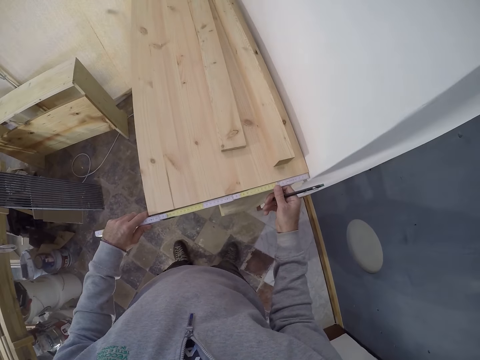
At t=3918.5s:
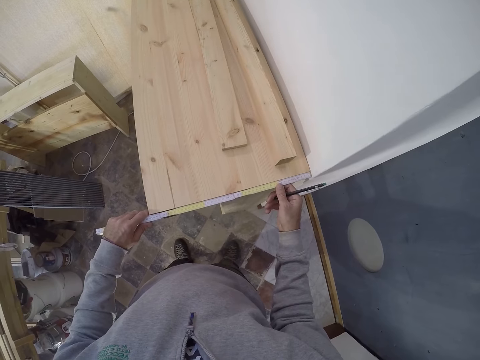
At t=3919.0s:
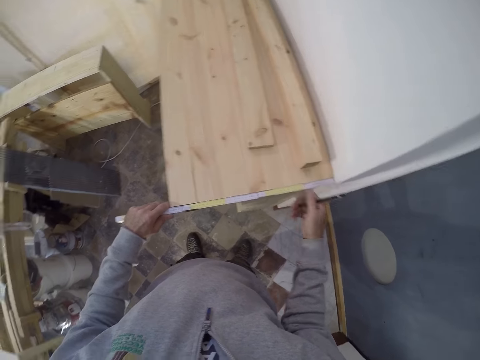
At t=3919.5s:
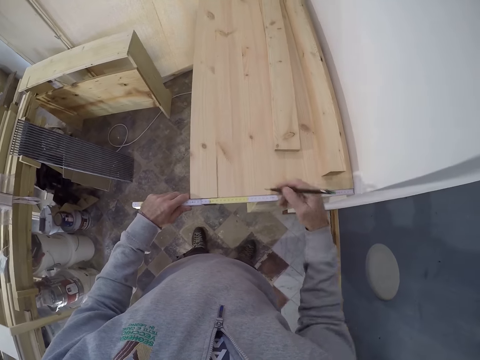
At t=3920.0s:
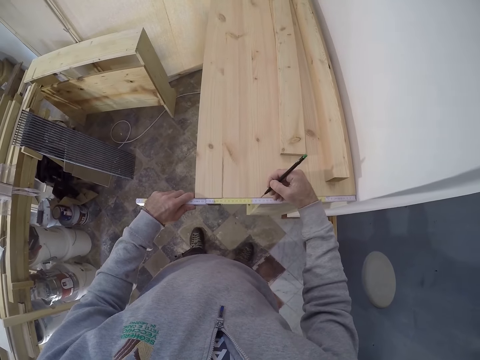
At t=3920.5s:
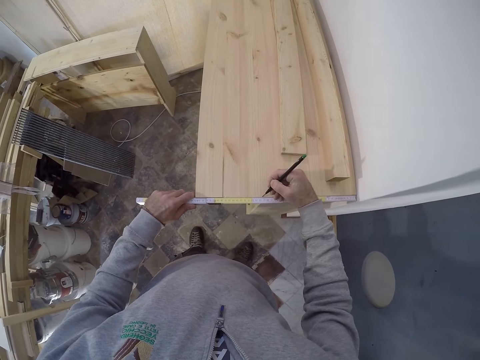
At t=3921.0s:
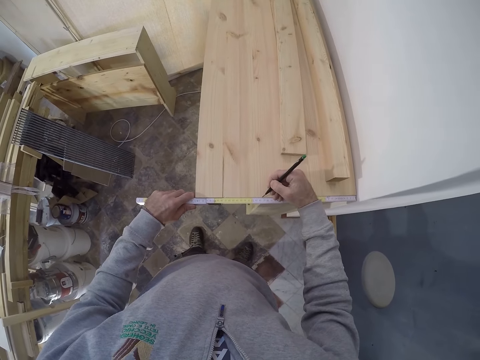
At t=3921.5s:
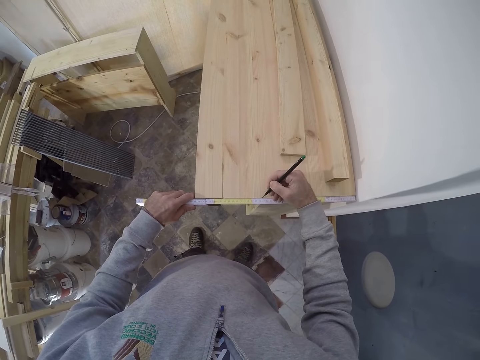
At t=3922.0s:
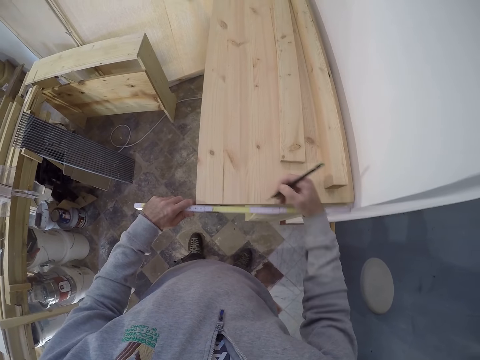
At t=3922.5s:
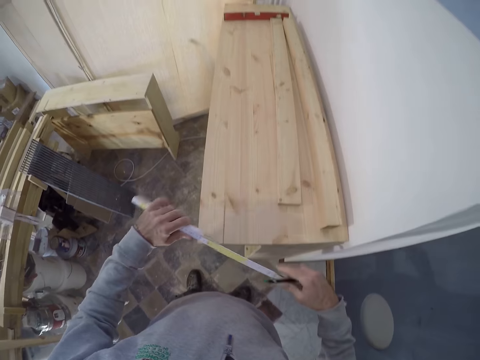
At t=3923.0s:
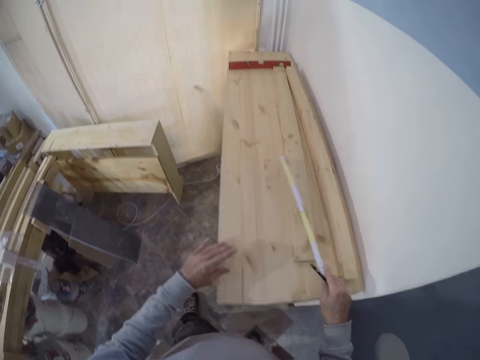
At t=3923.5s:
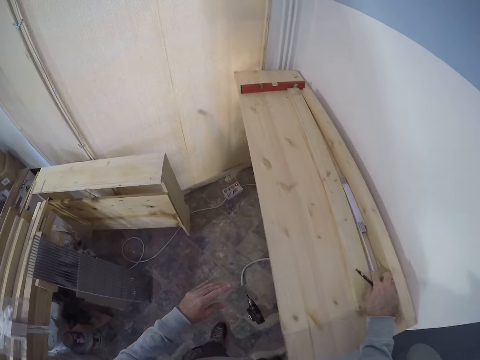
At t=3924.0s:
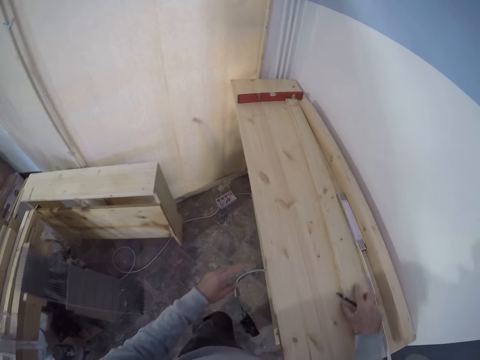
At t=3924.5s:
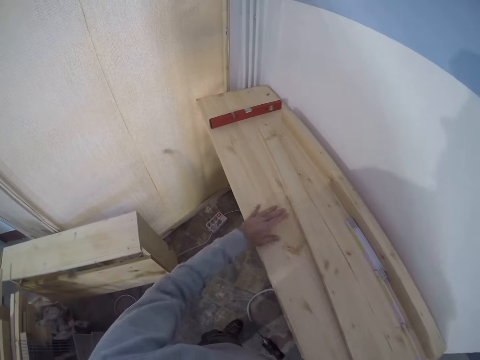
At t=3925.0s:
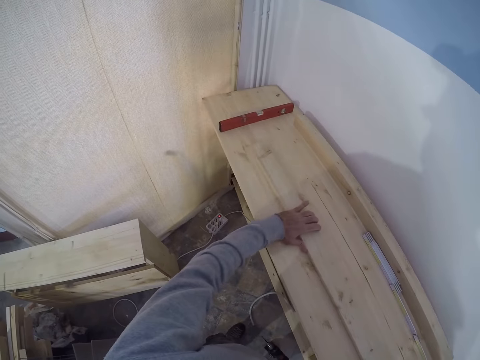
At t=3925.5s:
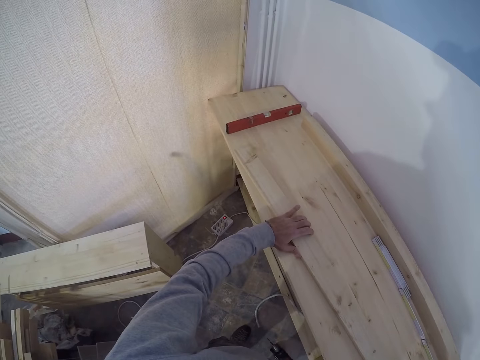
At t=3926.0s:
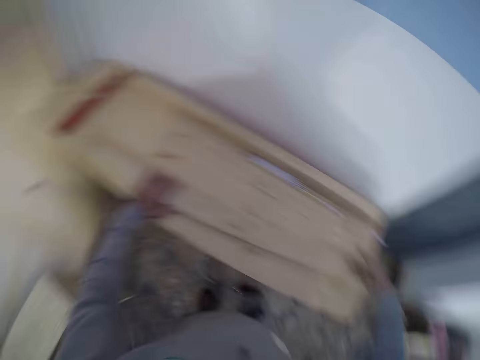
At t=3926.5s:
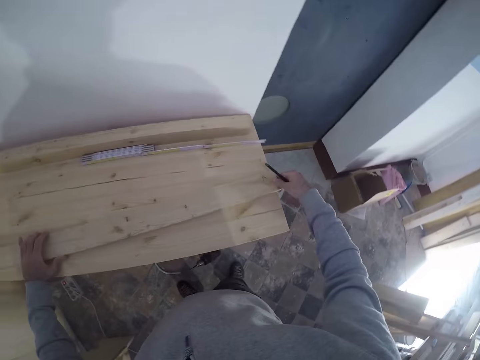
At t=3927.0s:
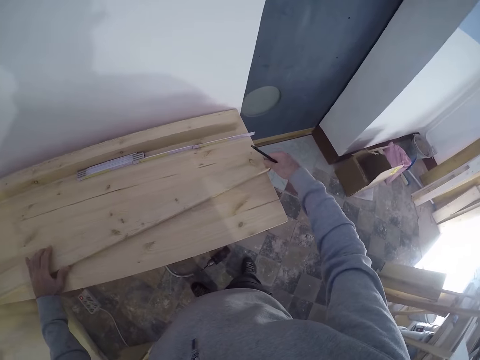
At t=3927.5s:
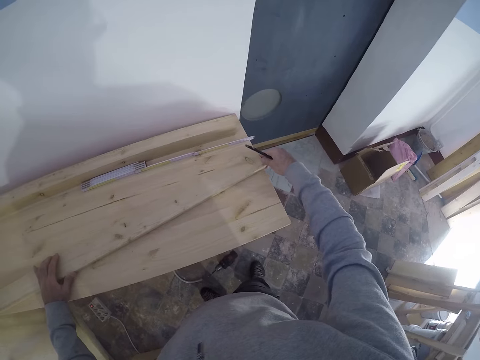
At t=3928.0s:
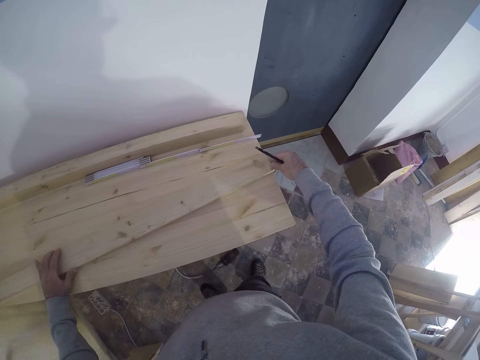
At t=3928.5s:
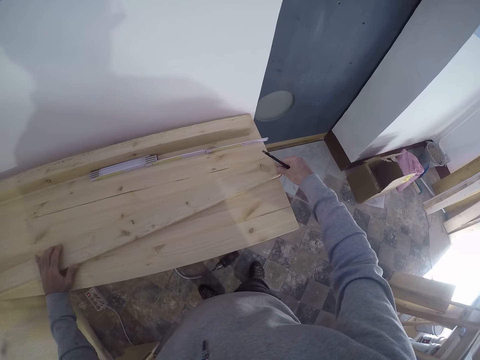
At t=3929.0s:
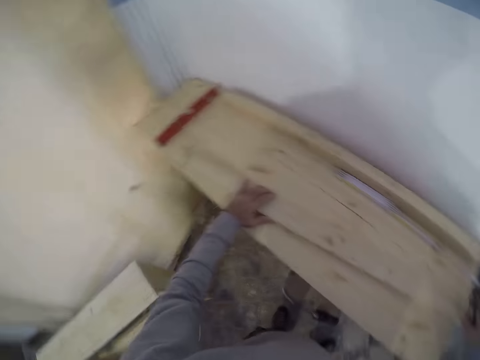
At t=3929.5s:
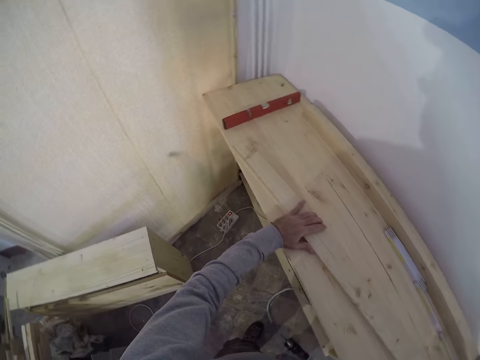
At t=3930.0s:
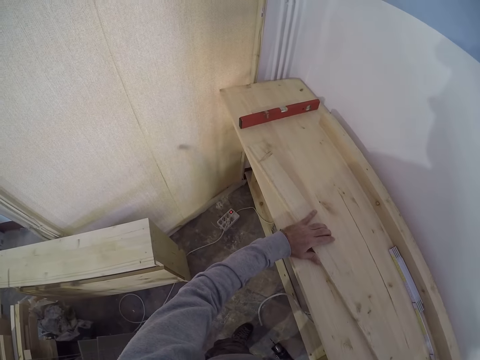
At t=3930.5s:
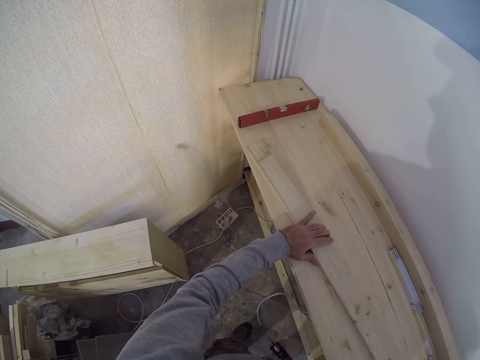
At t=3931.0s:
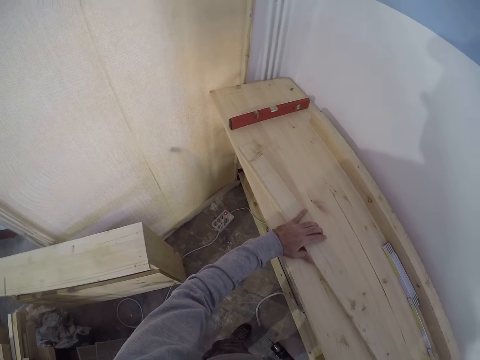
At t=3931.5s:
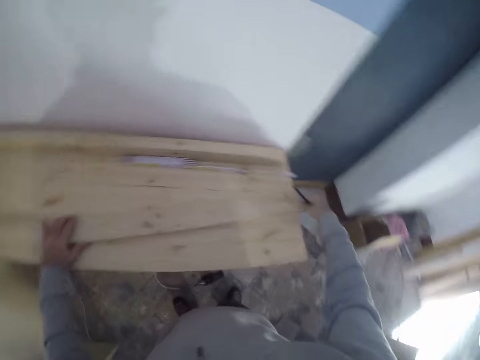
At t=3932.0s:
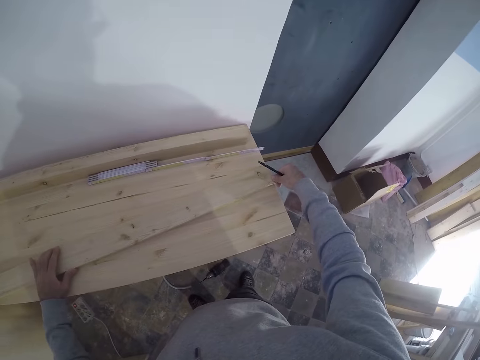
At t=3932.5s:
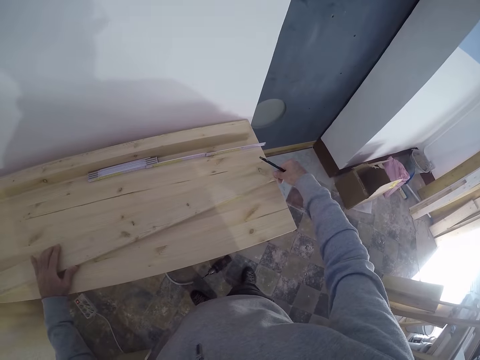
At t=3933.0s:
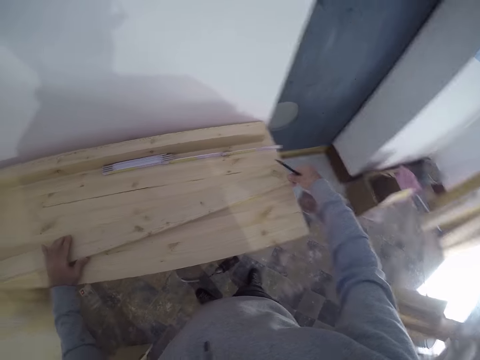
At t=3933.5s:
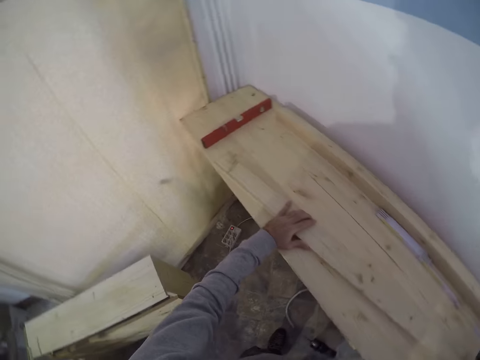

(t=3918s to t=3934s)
The camera wearer marks a point on the bench with the pen in his right hand. He moves the tape measure or ruler to the right hand. He drops the ruler on the bench with his right hand. He moves the wood on the bench with both hands. He holds the wood with the left hand. He stares at the wood.

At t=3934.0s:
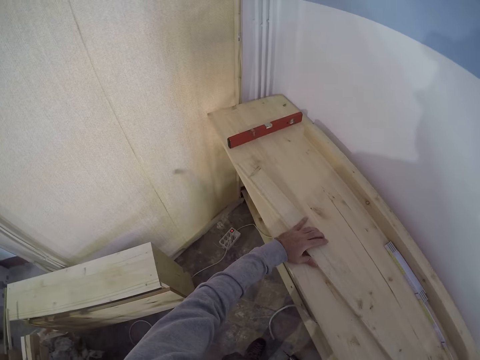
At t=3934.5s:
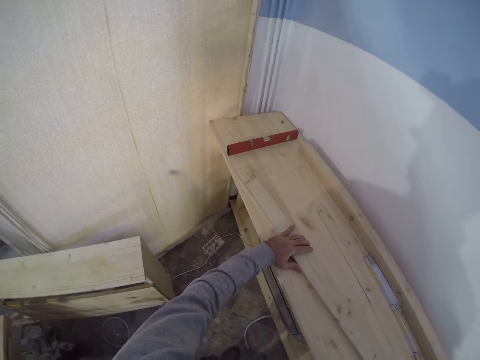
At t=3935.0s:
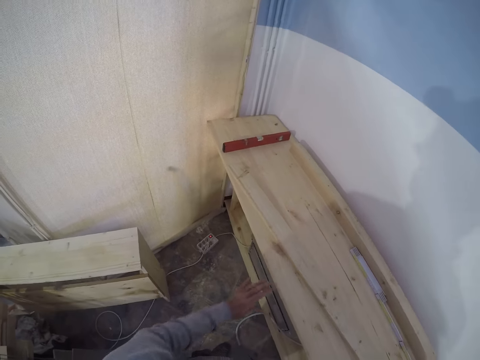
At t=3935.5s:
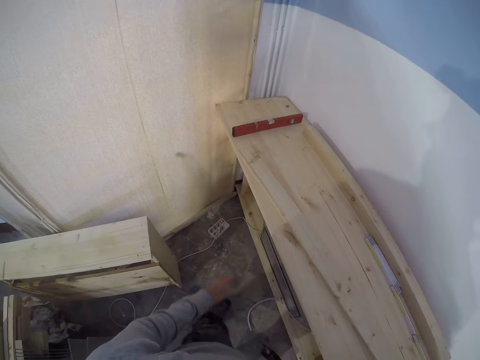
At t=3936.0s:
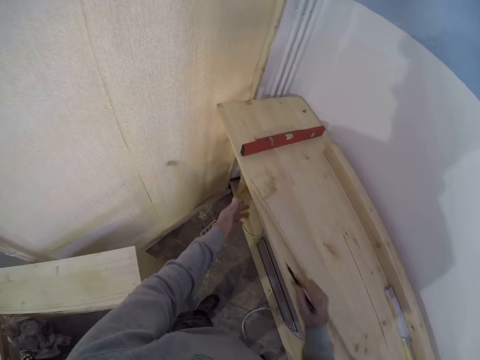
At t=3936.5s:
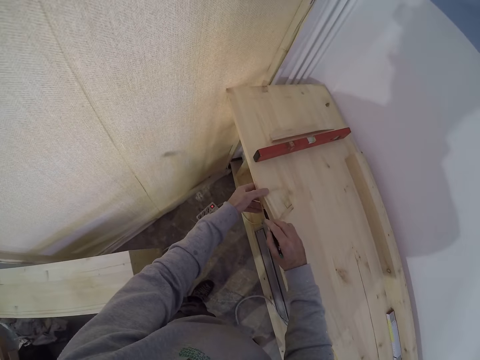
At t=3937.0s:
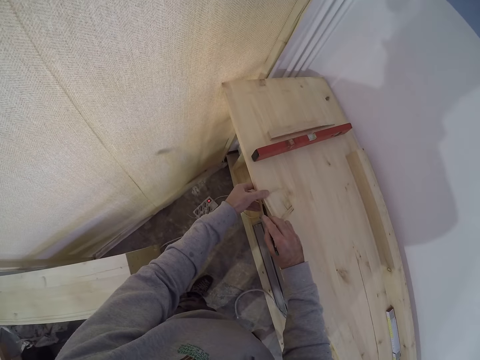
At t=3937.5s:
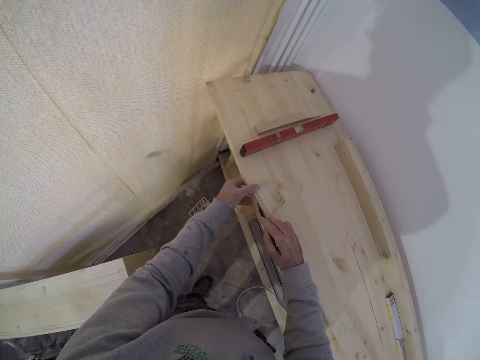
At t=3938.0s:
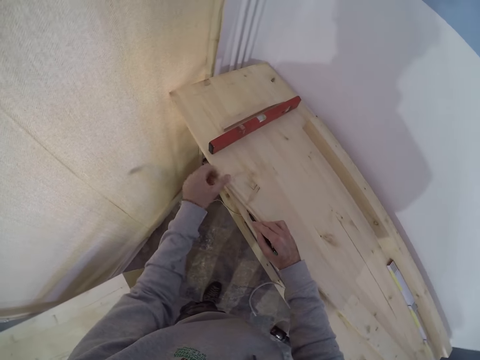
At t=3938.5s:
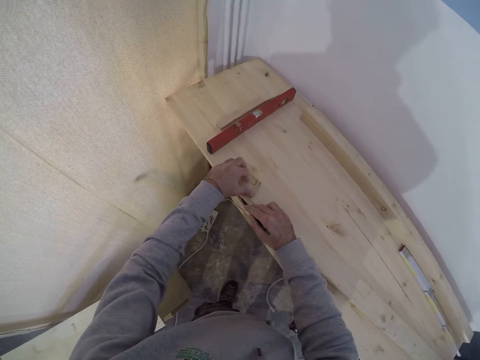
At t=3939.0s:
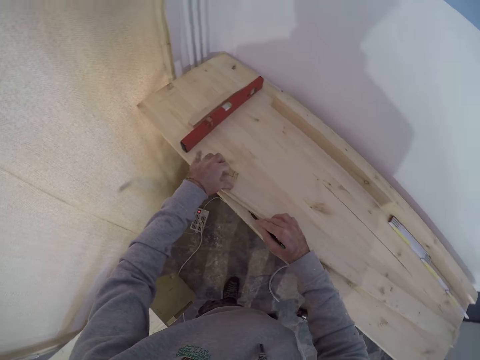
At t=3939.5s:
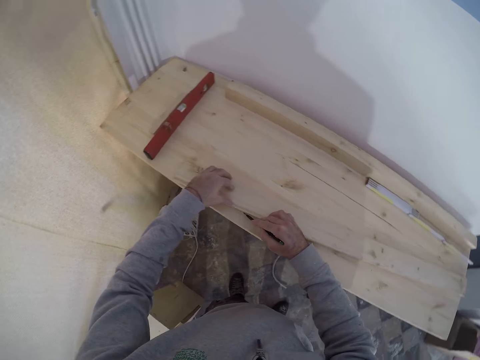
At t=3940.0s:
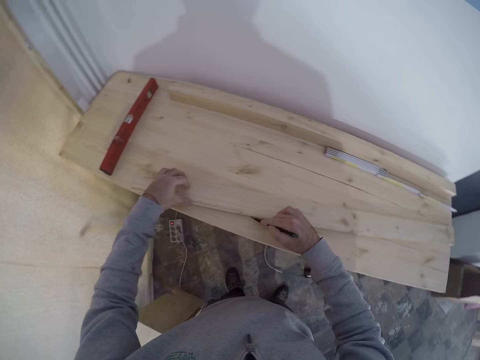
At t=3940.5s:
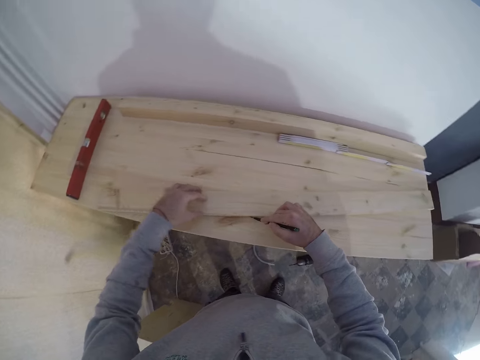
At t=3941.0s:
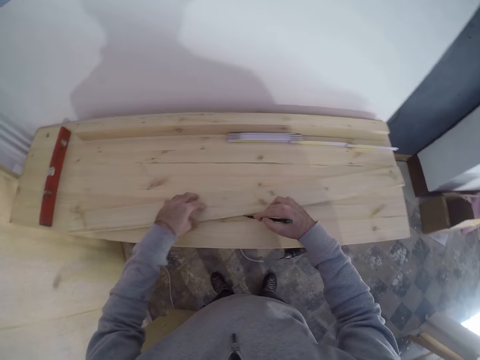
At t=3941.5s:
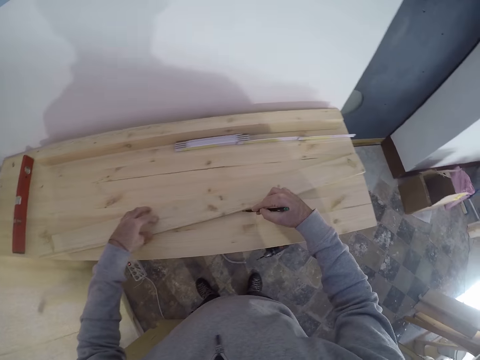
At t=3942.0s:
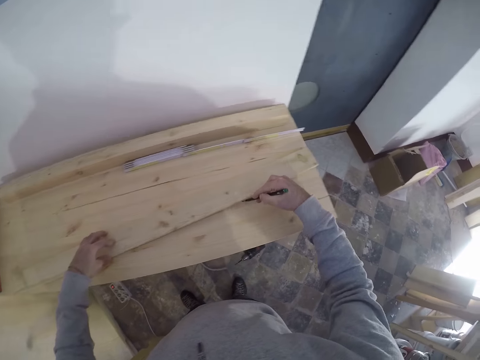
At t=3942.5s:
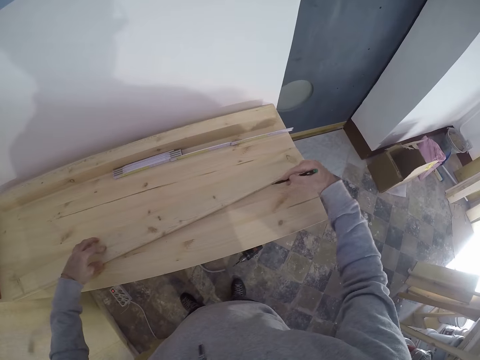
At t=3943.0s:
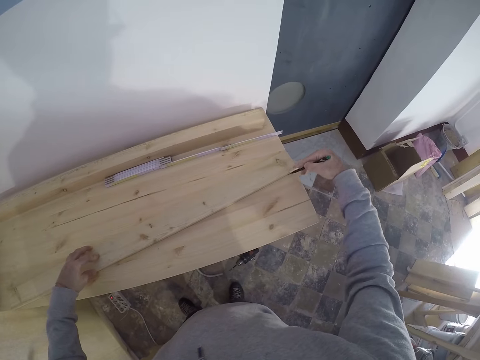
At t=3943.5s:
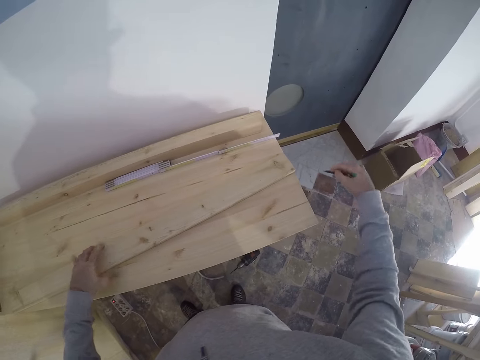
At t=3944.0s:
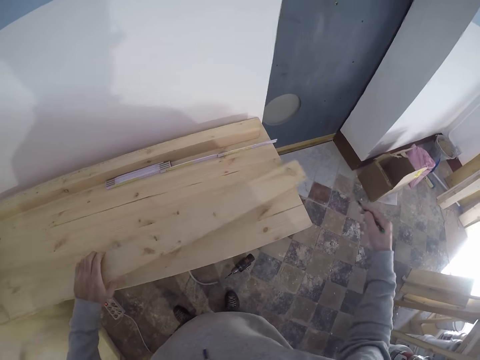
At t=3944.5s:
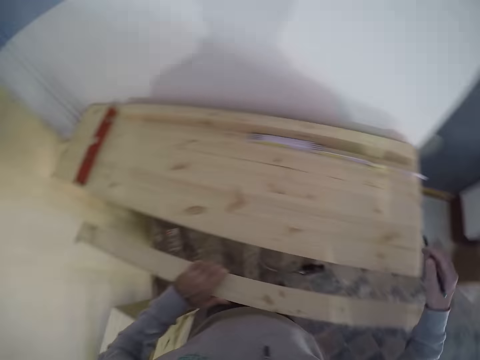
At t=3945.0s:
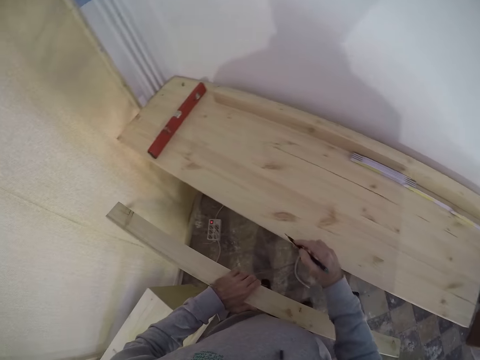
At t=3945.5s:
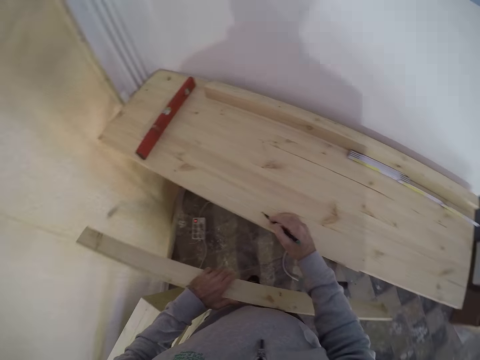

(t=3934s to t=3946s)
The camera wearer draws a line on the bench with the pen in his right hand. He picks the wood from the bench with his left hand.
